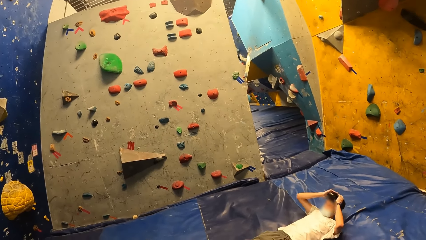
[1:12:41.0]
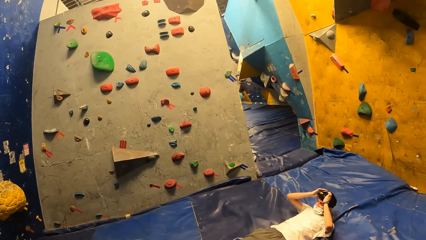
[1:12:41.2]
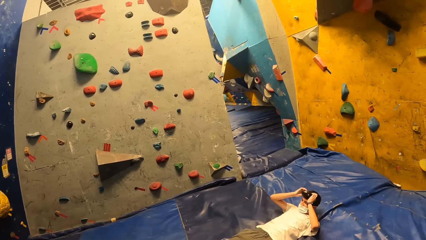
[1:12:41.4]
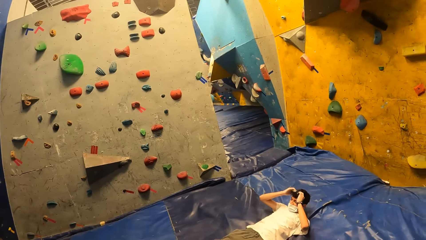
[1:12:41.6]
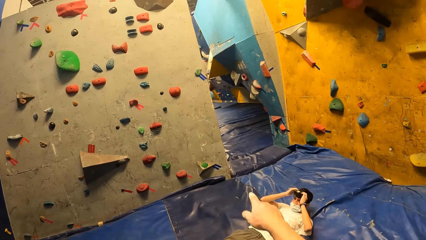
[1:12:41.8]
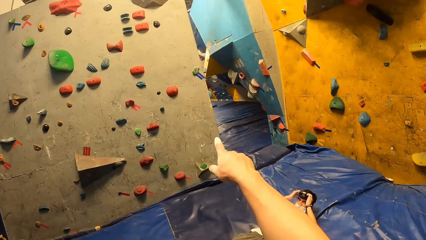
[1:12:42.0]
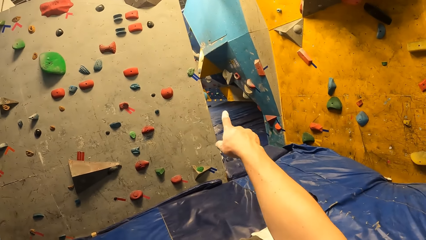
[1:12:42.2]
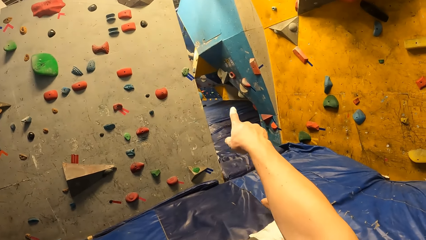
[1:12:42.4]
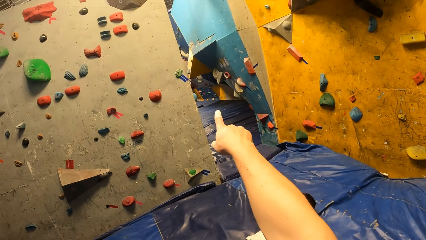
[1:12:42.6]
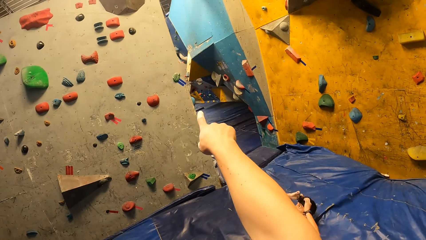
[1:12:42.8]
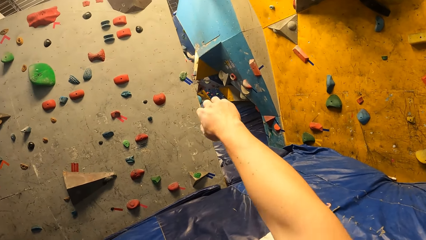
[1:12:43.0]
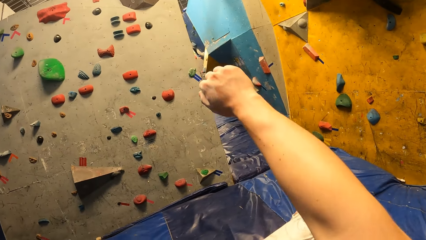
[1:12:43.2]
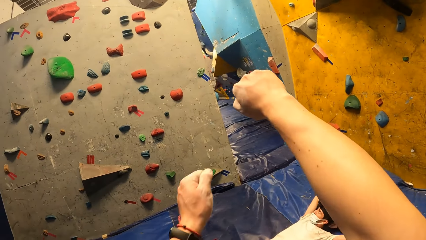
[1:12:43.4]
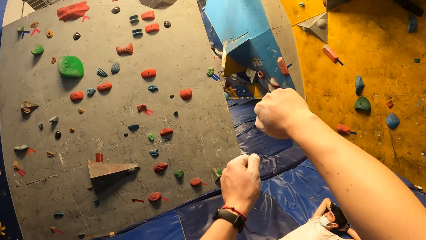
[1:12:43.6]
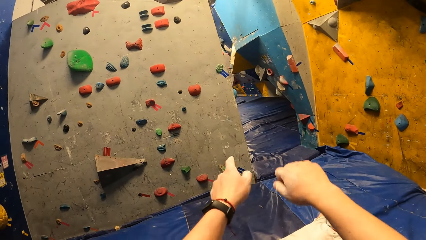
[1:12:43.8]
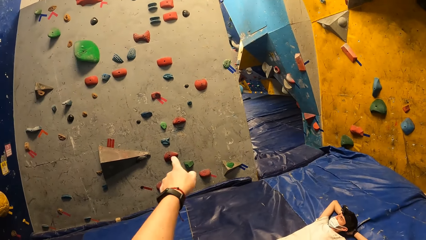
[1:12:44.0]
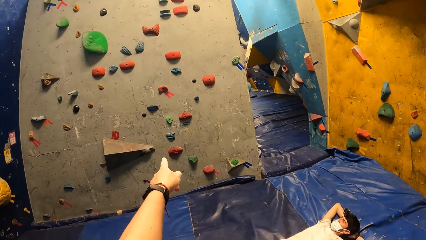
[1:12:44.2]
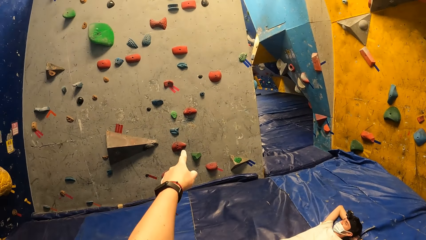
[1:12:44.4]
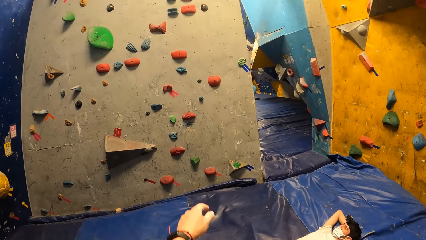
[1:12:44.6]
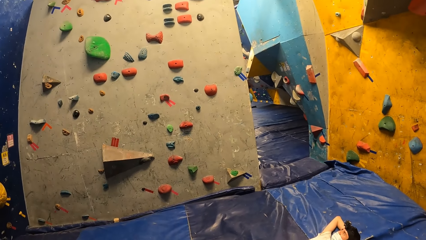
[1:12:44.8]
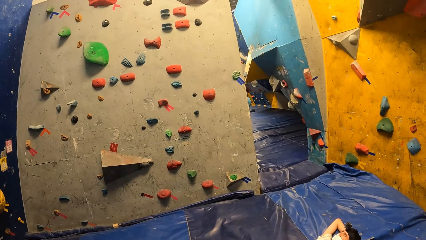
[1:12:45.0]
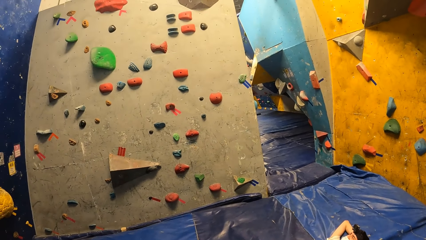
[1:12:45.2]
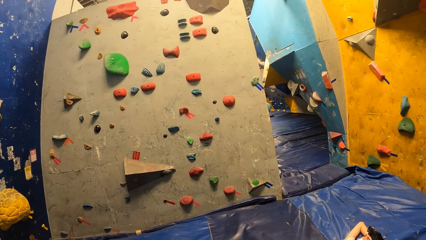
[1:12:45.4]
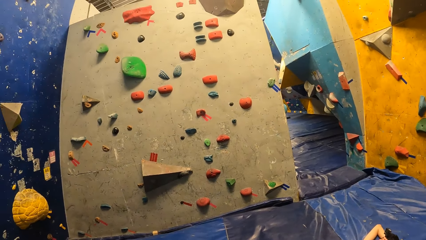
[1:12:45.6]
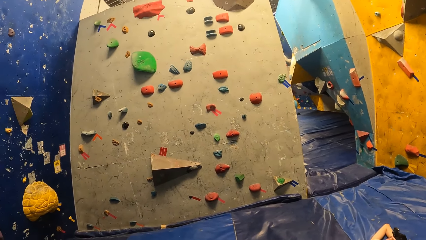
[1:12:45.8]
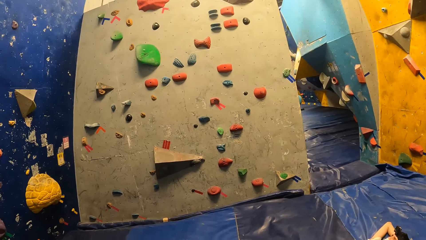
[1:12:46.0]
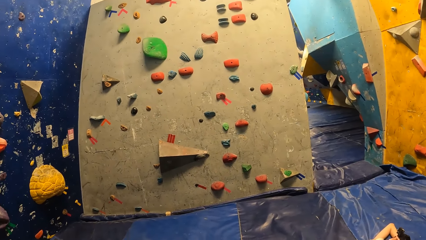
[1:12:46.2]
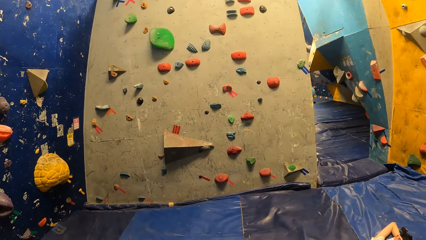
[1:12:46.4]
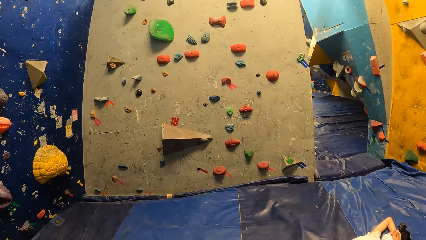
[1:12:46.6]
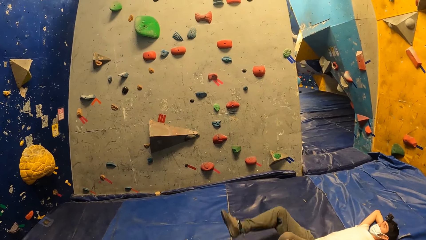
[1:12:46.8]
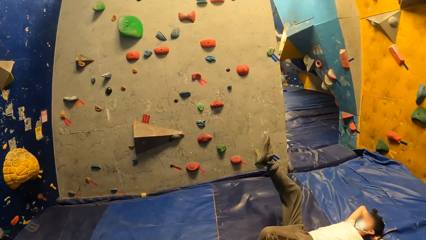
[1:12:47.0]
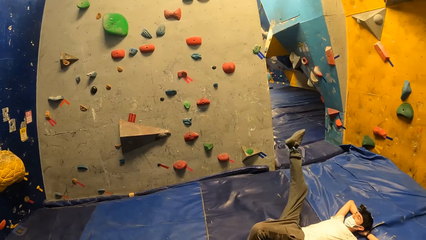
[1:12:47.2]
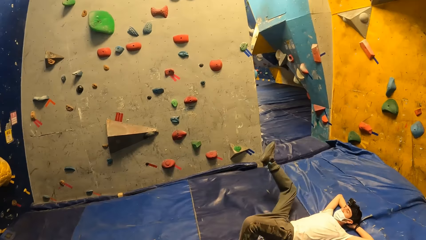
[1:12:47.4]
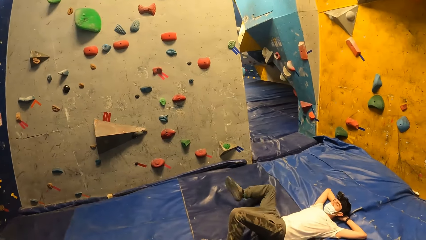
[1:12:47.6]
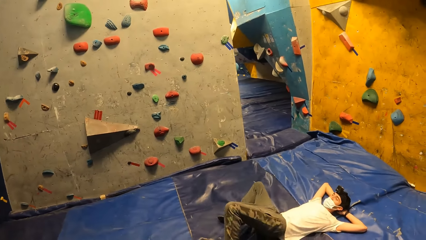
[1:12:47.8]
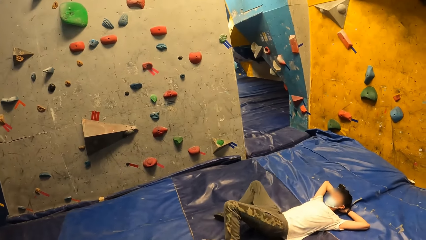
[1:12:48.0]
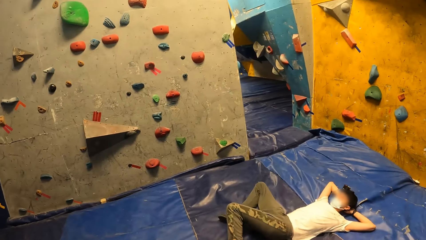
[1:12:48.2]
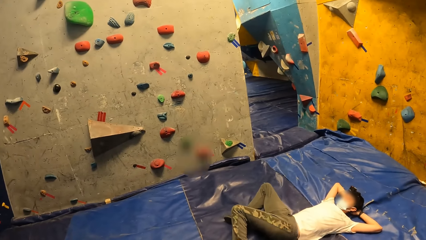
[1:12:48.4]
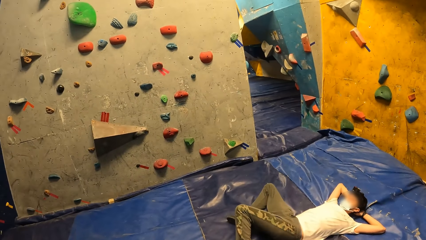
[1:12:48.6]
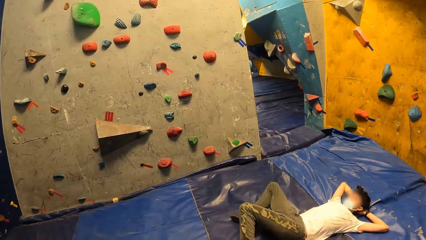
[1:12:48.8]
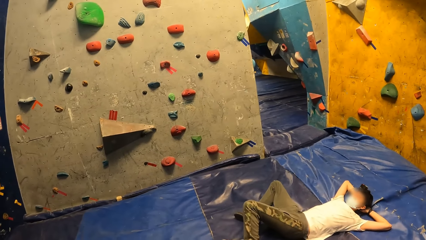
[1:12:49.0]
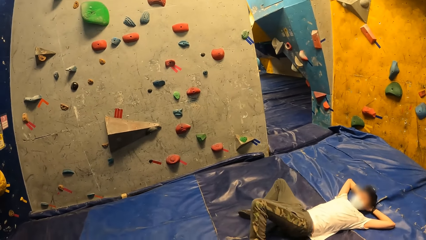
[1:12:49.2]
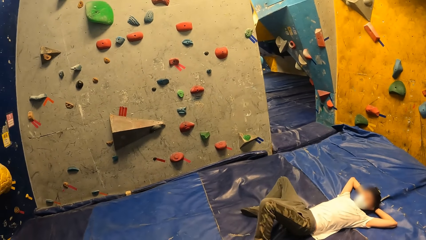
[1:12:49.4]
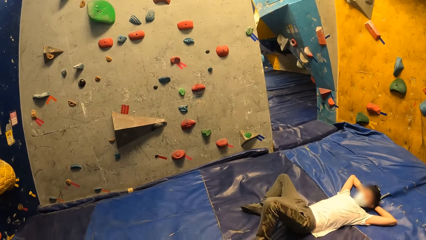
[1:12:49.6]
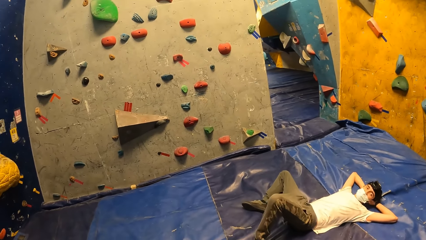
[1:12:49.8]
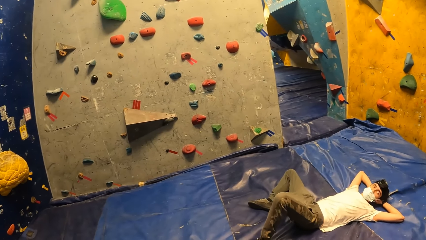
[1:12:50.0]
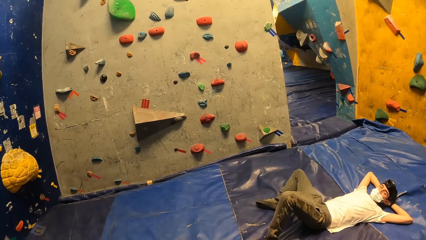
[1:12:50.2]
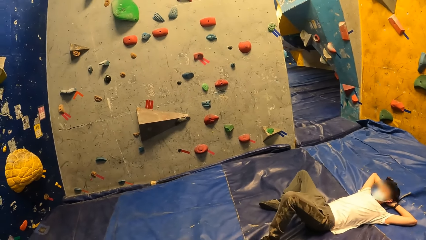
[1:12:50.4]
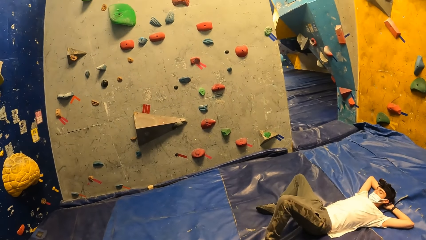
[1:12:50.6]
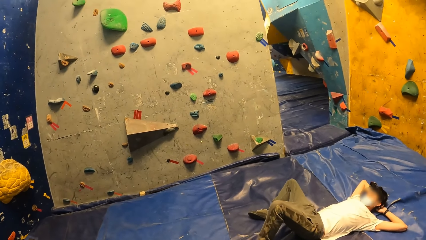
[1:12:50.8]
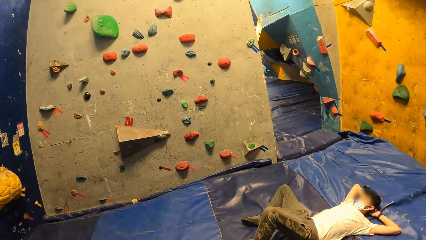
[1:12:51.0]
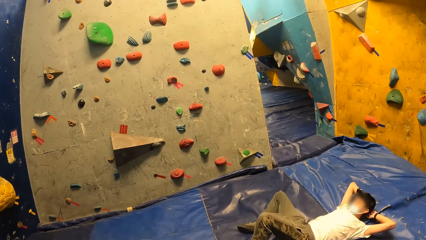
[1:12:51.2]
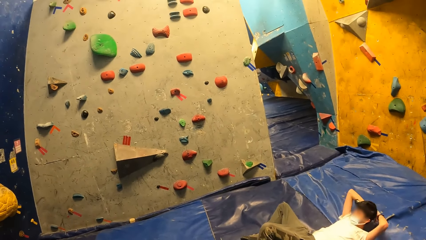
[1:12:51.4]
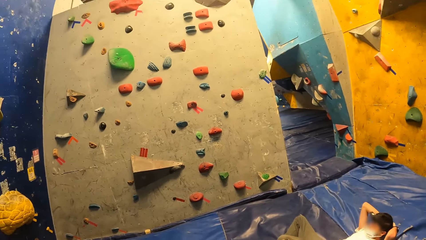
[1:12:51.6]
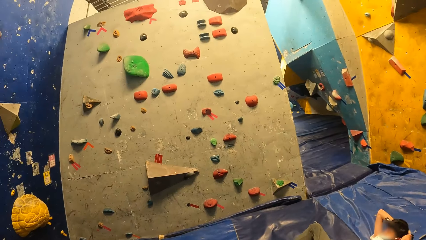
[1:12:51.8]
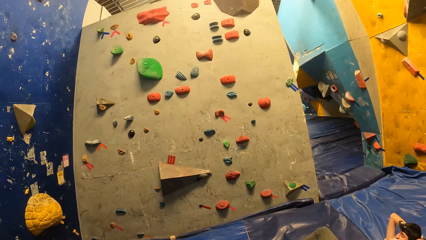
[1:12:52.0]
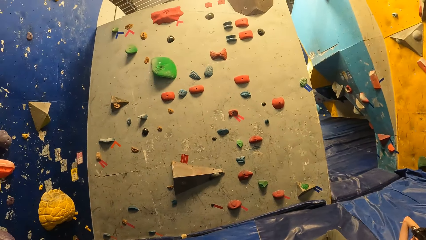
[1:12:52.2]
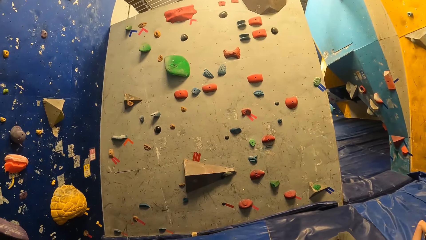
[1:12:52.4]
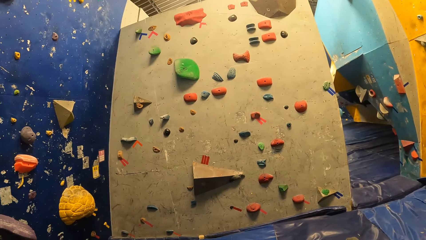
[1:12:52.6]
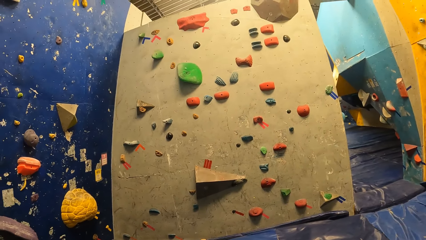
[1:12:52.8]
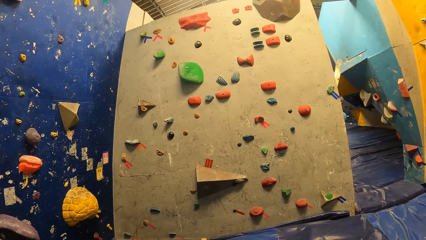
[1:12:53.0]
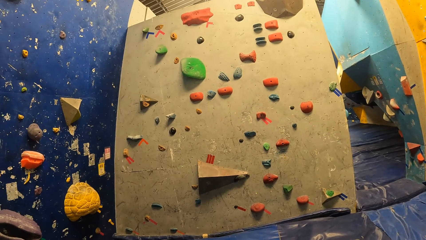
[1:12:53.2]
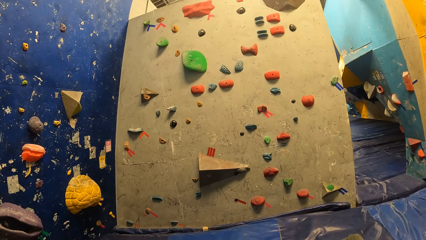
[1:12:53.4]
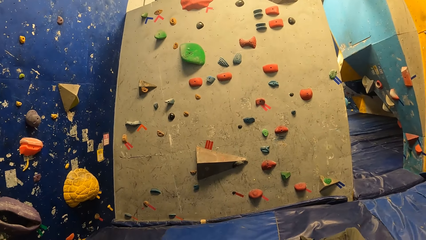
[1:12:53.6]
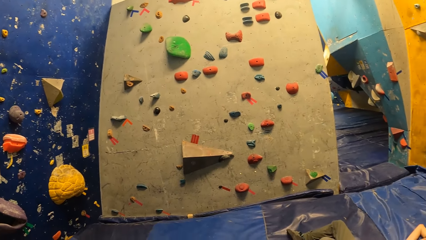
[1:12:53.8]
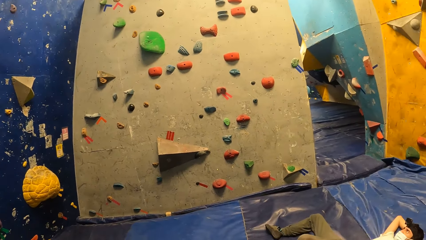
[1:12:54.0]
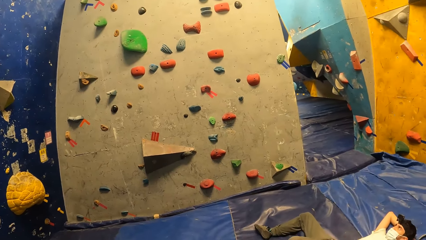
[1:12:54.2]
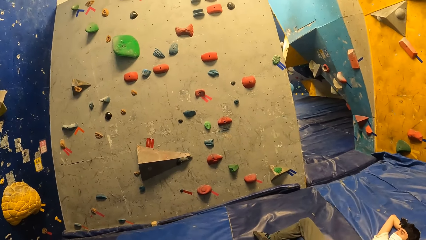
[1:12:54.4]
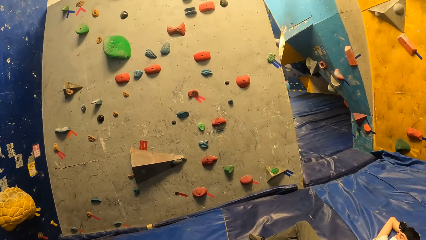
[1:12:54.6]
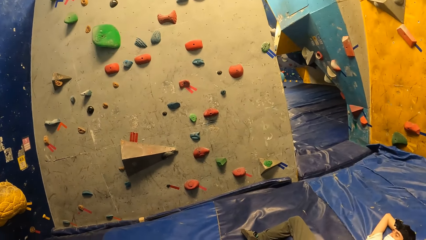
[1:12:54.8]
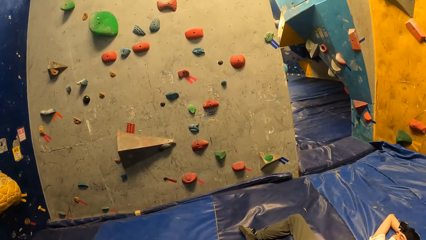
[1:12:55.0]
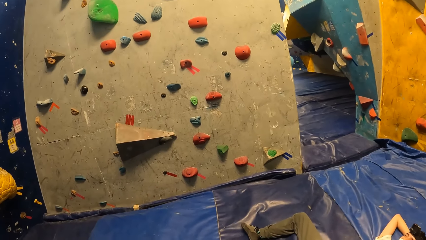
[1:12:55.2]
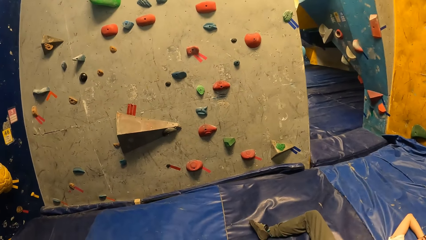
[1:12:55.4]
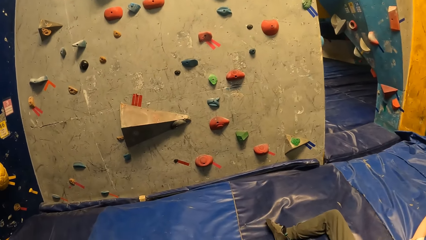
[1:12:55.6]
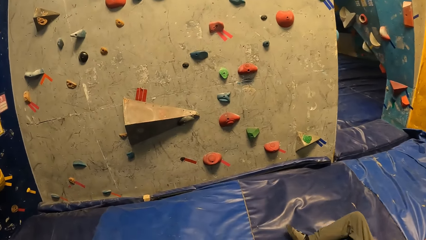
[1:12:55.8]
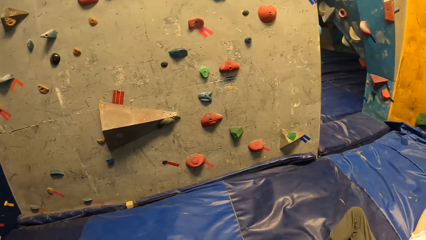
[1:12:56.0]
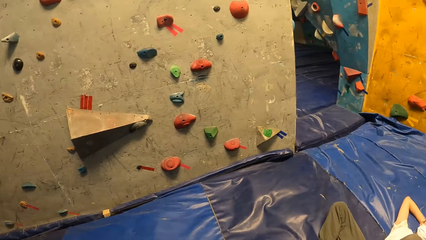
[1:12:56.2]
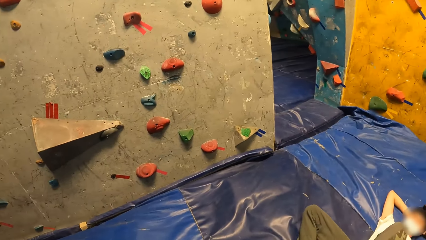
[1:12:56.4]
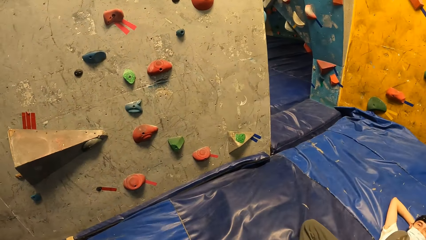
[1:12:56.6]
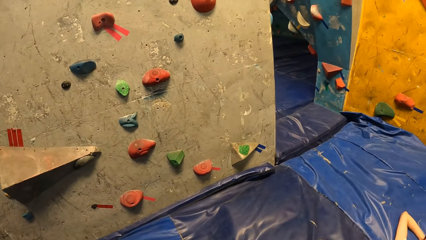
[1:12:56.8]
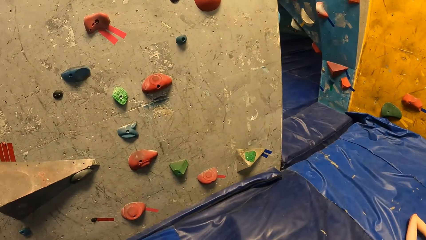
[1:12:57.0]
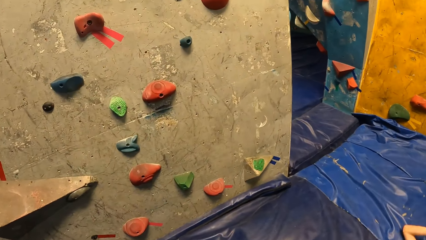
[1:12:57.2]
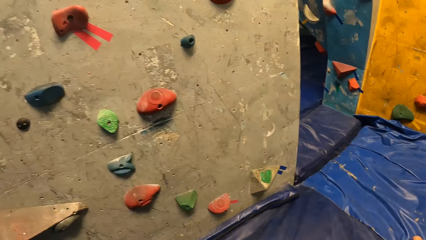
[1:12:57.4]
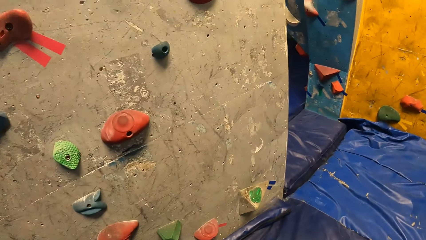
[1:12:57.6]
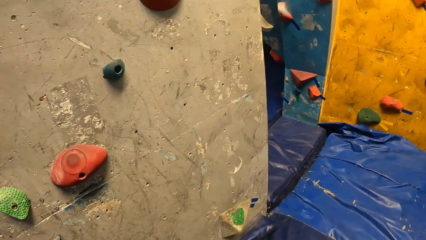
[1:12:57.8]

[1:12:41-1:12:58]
The man adjusts his camera with his hands. The camera wearer points with the finger. They stretch both hands. They point with the finger.
